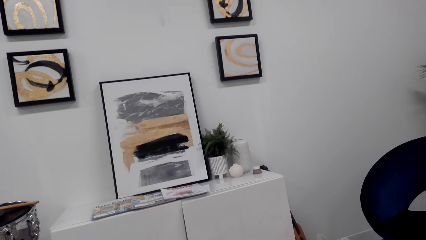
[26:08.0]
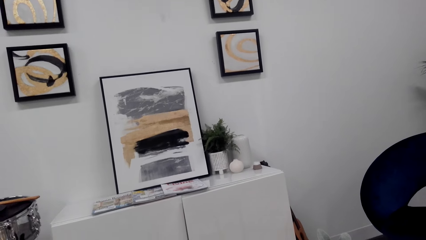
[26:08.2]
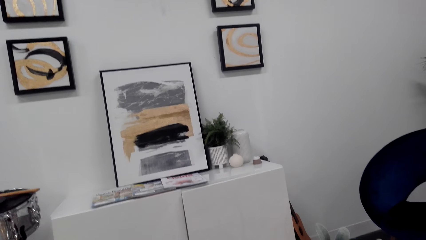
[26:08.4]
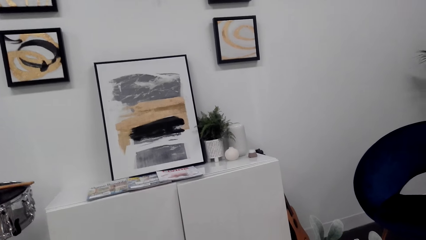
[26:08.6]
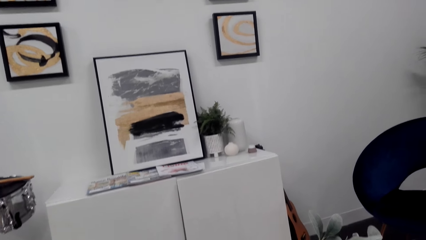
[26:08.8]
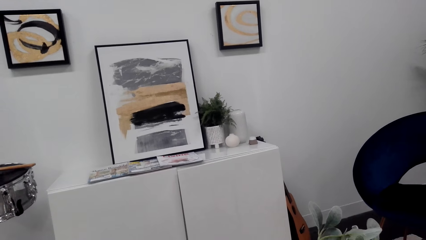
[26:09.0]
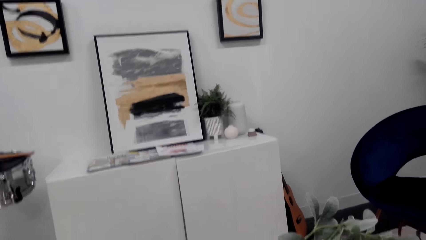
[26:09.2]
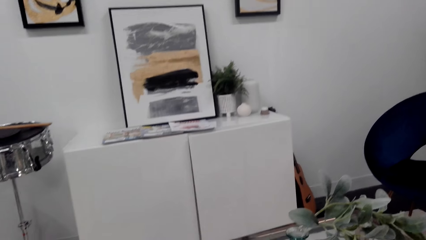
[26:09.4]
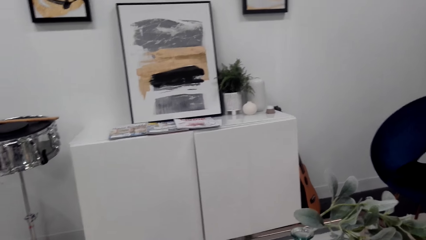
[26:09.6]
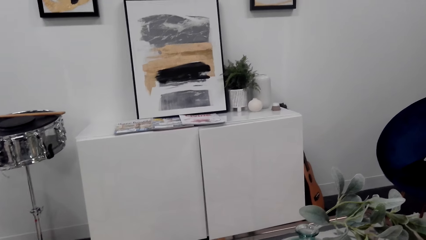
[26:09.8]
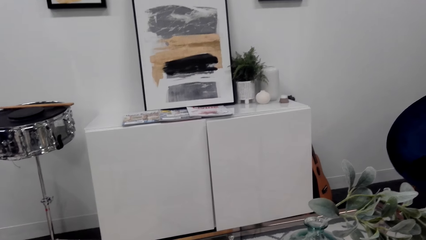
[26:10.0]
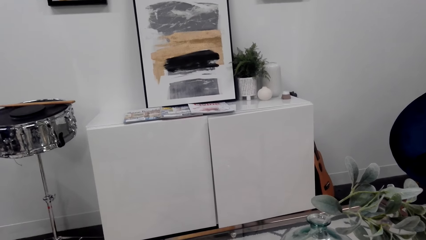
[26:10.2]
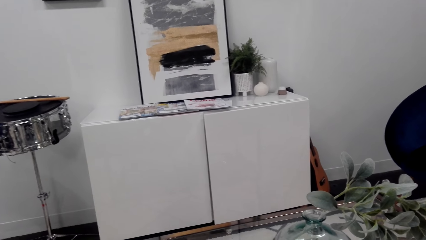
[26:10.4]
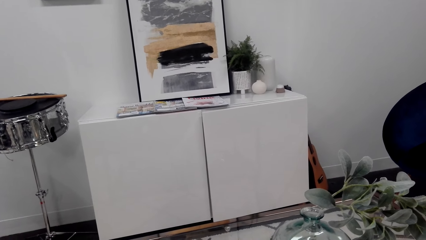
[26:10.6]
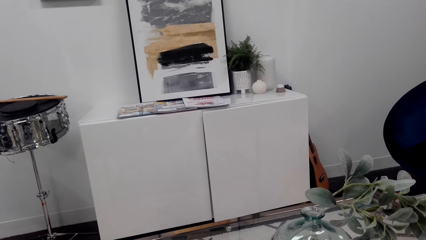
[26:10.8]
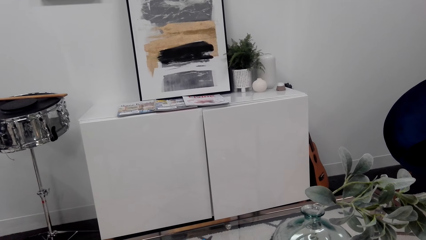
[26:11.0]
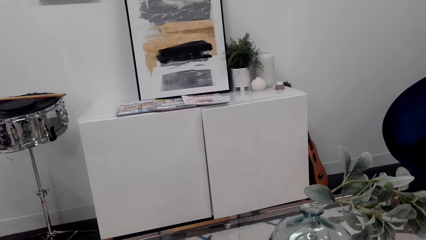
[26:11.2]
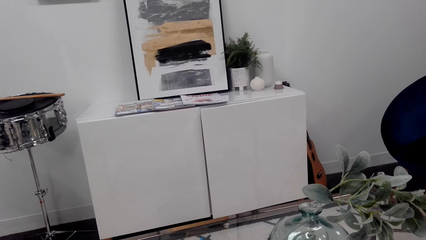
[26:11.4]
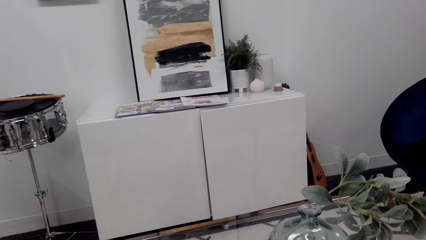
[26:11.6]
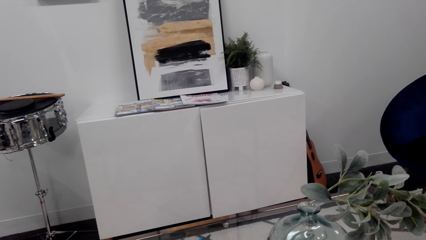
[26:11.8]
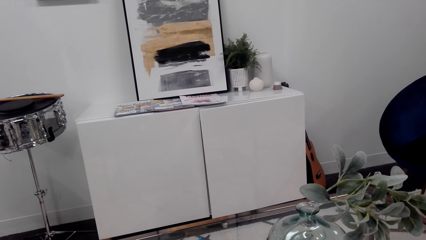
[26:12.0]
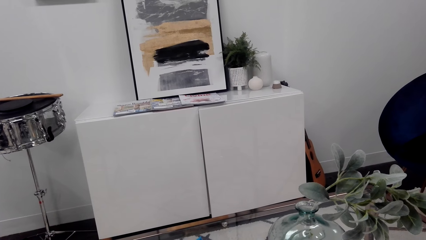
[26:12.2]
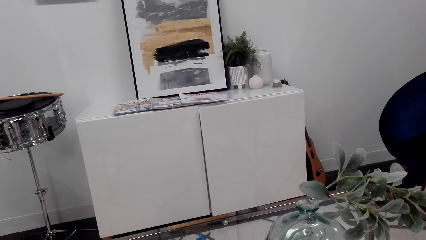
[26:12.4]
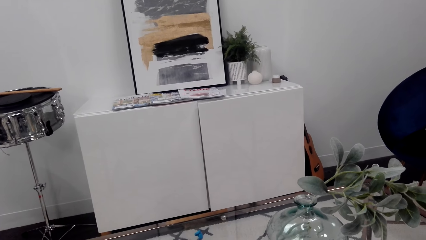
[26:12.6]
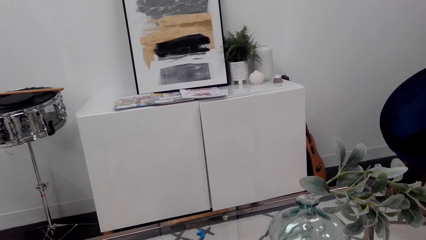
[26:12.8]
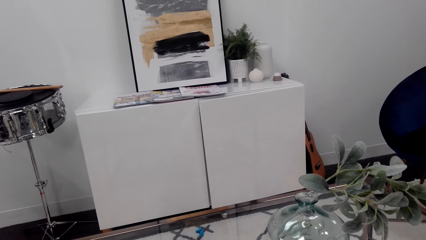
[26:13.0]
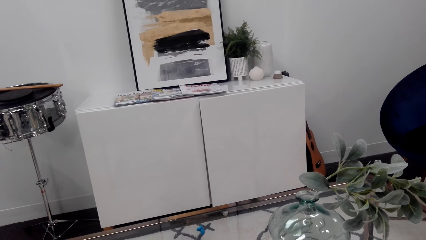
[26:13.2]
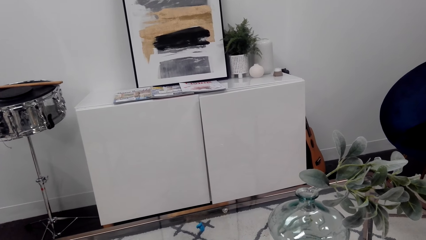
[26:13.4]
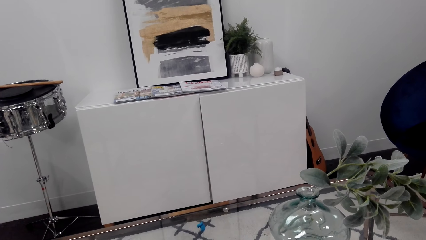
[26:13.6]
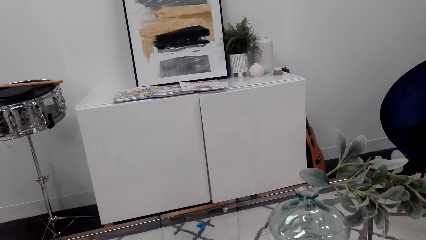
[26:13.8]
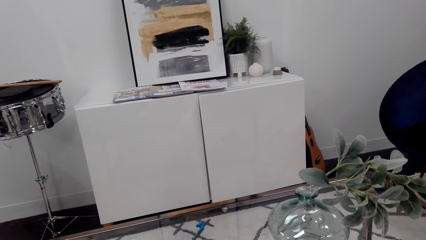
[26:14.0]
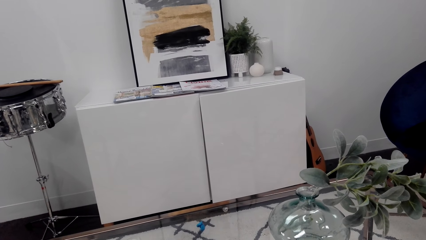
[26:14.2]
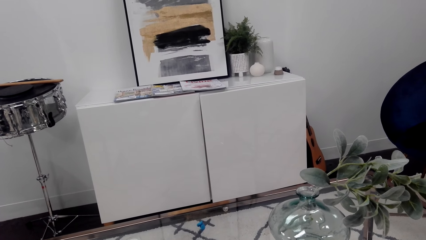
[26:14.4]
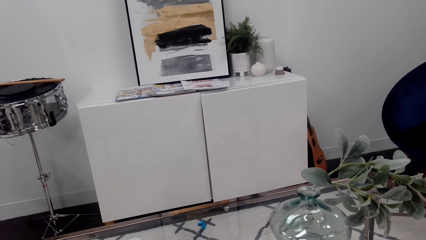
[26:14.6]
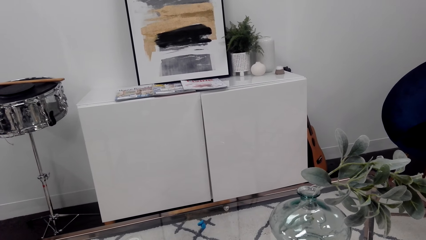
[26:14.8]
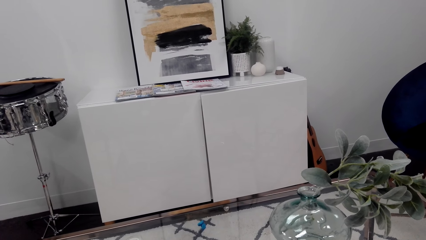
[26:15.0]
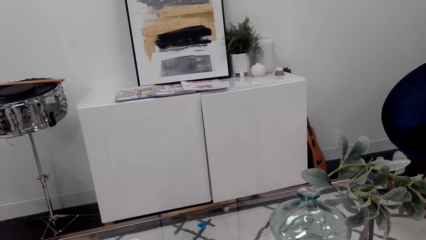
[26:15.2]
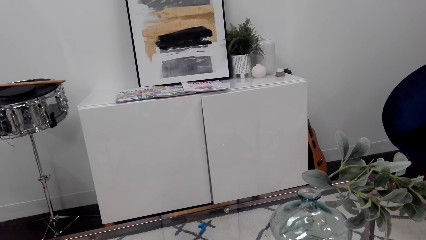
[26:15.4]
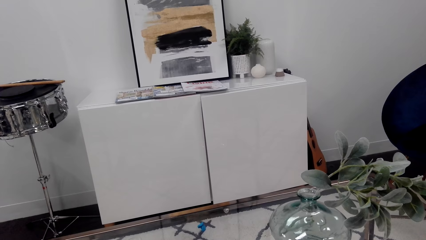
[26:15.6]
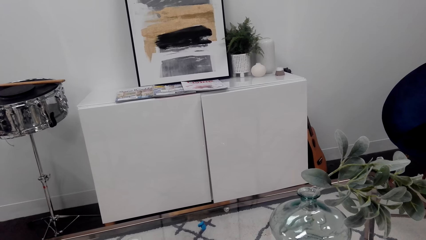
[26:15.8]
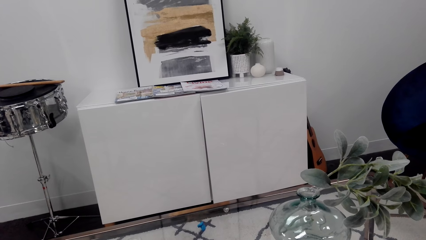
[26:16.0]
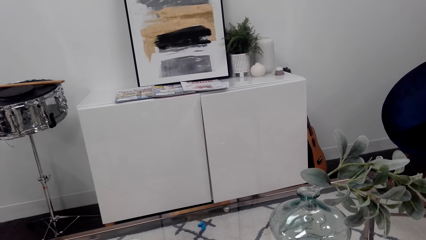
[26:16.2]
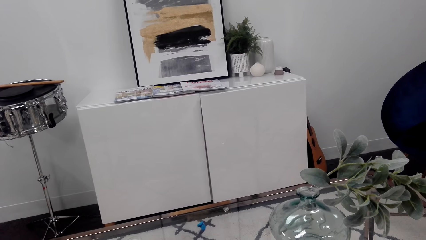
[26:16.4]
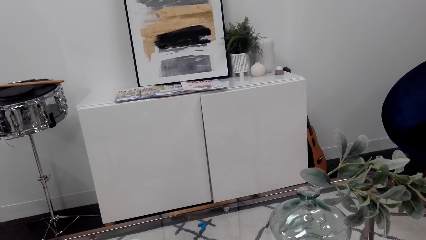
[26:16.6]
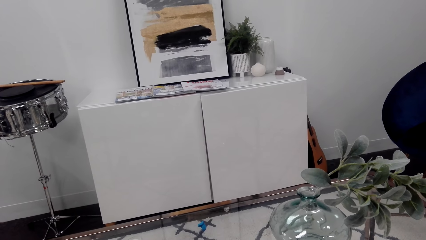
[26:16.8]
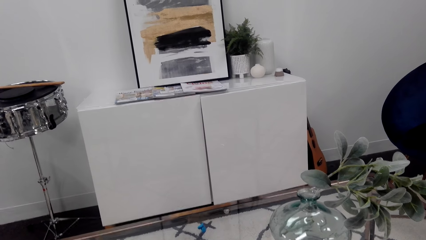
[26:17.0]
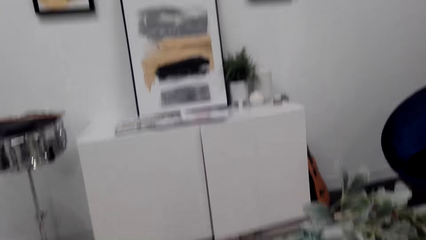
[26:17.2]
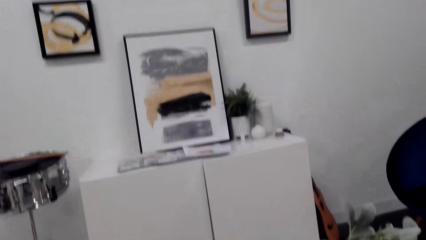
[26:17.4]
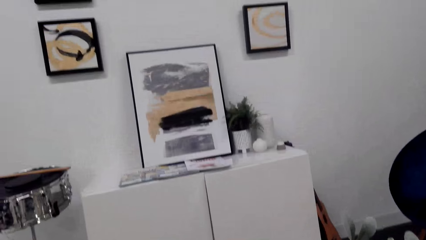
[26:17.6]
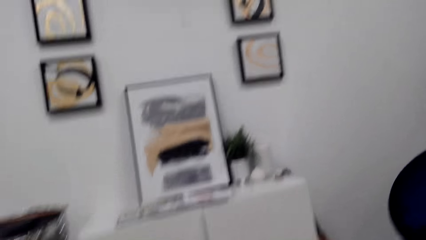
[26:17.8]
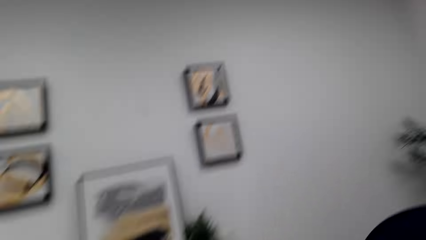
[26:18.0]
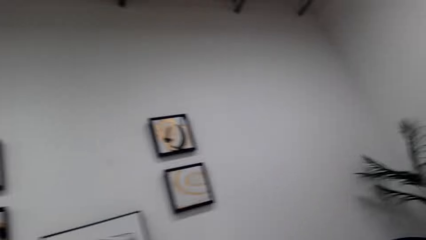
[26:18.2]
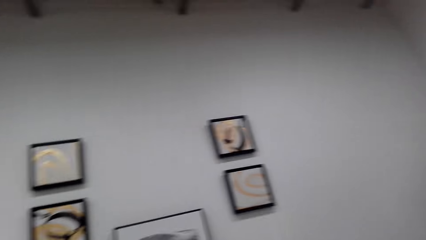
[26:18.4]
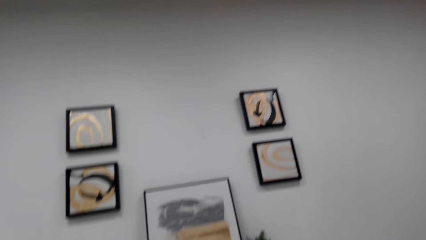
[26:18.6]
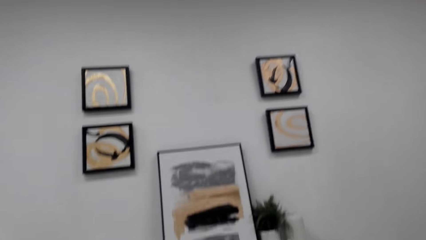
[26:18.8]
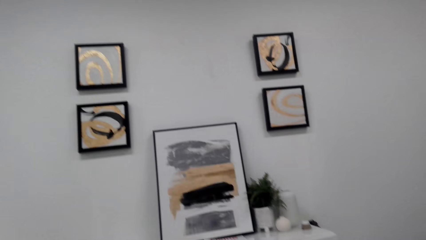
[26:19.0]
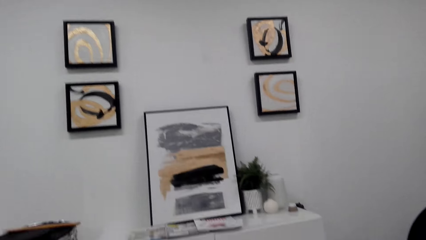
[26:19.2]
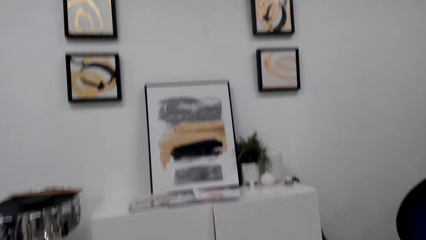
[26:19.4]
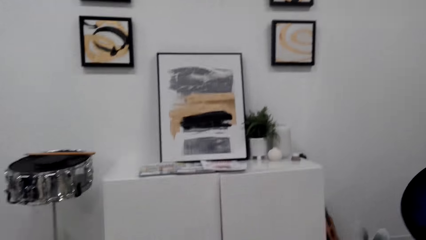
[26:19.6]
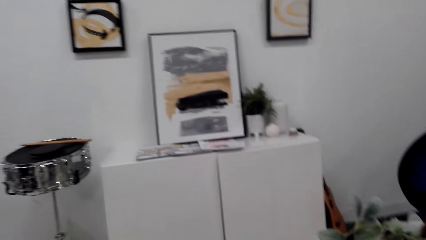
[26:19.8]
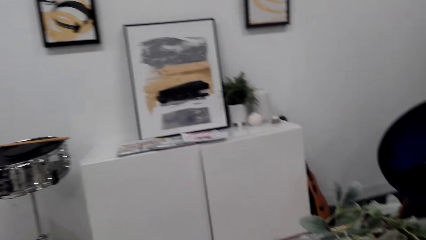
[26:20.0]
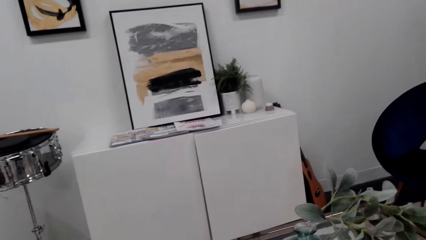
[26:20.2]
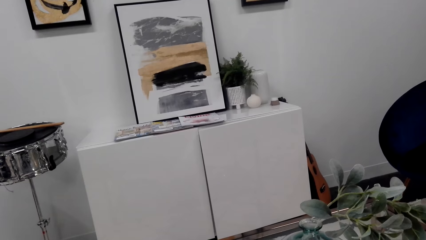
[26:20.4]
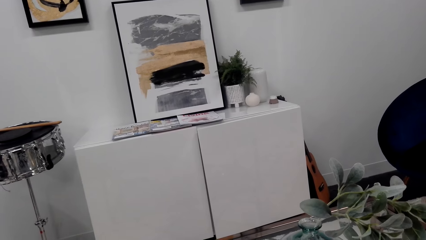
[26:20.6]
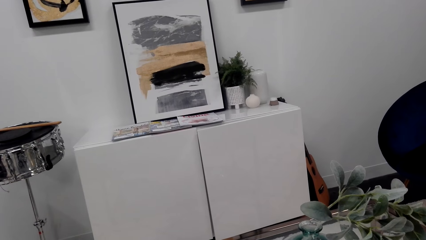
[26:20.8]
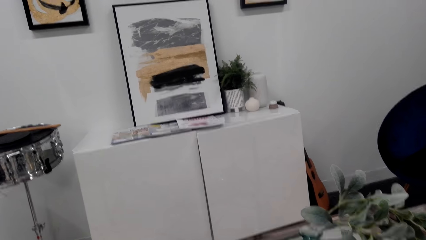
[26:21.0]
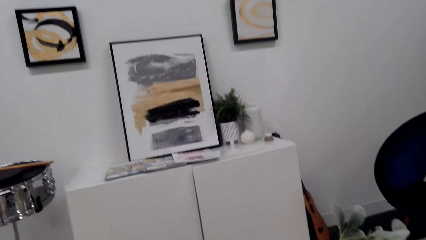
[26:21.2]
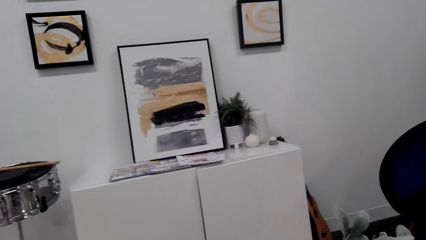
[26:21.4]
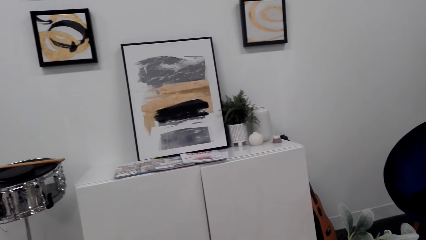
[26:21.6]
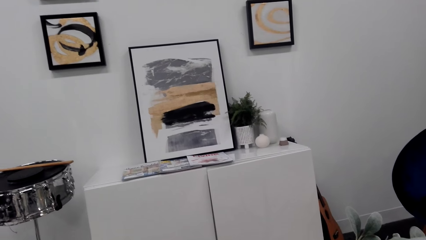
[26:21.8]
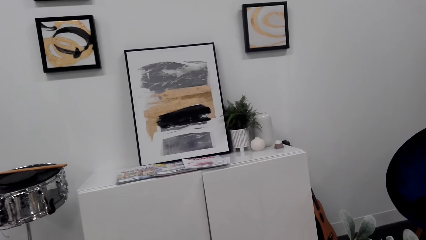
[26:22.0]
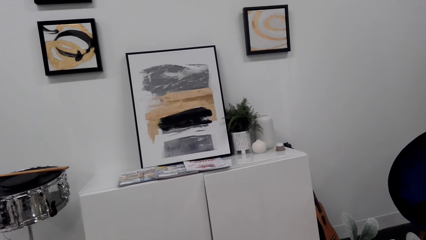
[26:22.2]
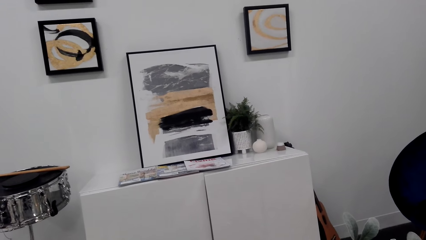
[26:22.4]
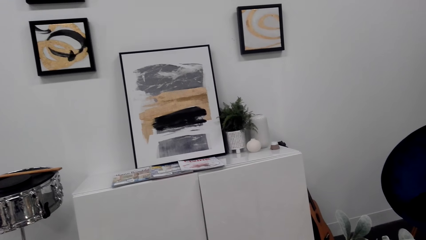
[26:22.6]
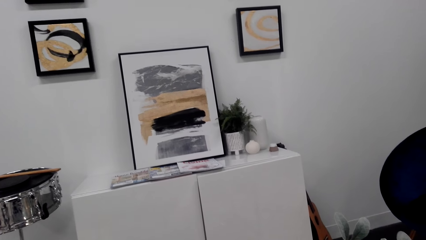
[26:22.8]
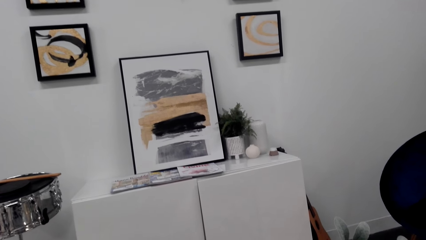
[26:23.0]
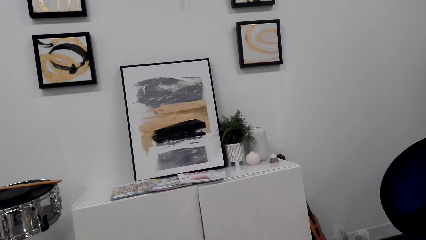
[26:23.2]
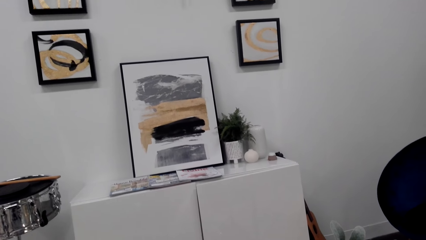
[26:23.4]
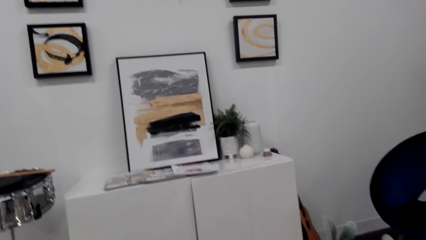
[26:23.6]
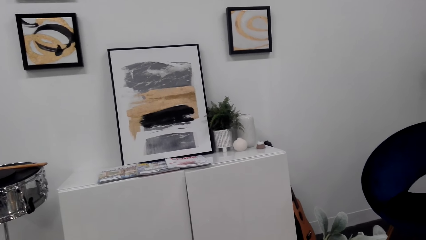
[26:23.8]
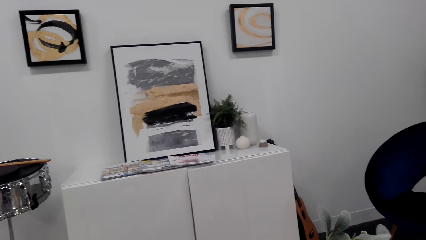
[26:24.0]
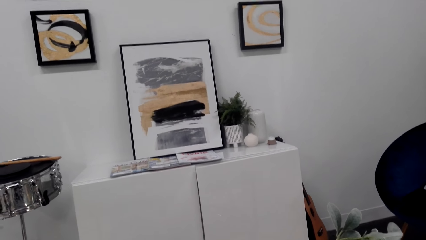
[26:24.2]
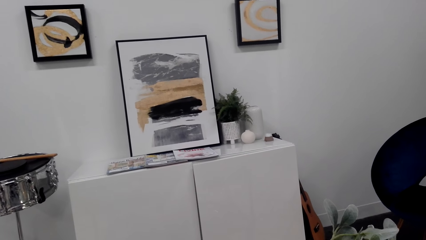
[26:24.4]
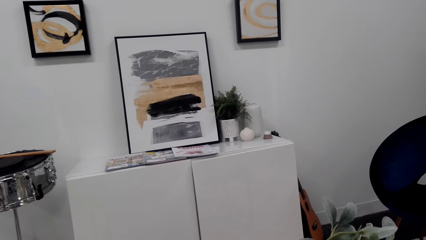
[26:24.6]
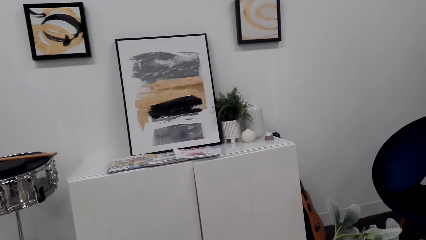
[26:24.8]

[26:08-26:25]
The camera wearer looks around.
